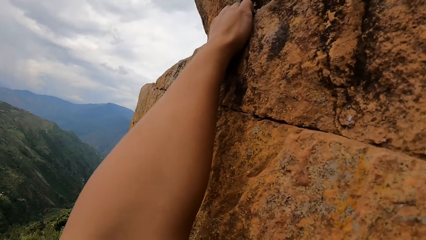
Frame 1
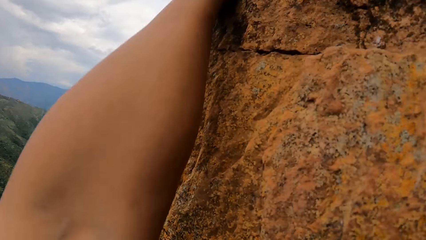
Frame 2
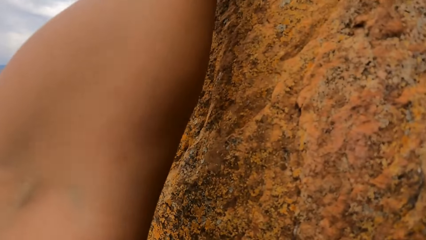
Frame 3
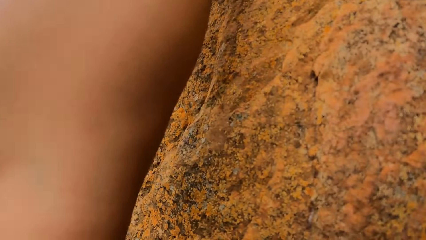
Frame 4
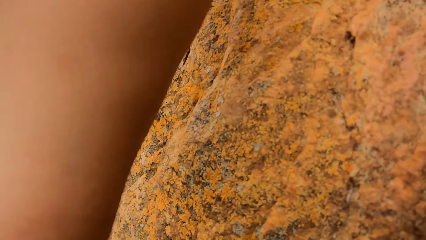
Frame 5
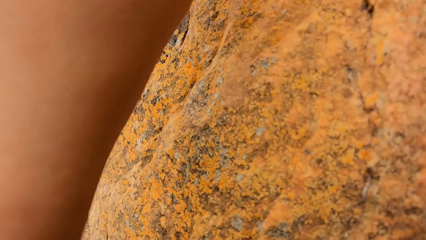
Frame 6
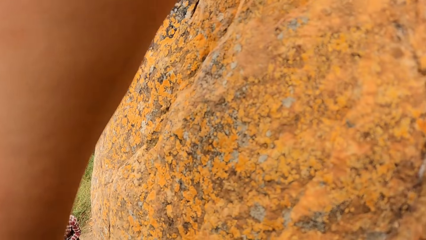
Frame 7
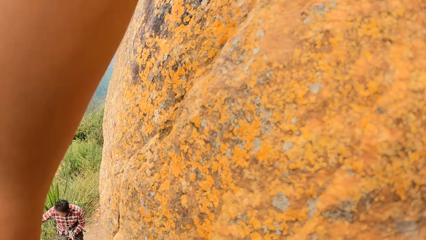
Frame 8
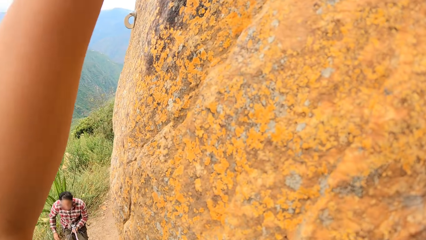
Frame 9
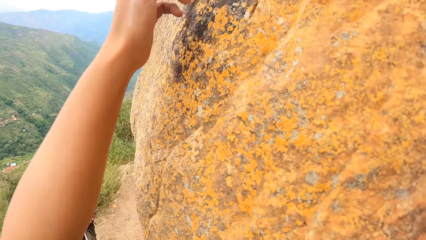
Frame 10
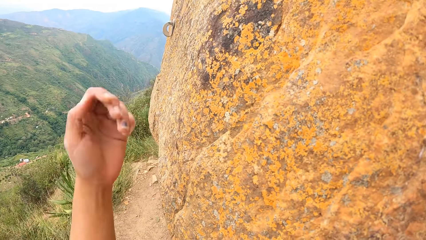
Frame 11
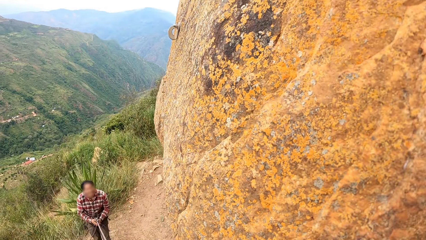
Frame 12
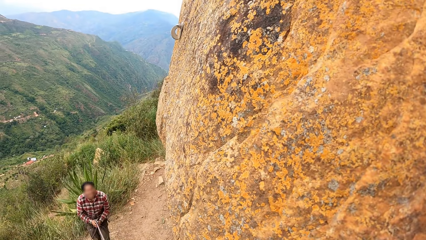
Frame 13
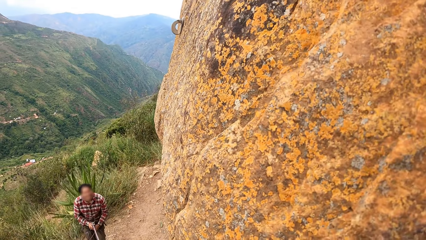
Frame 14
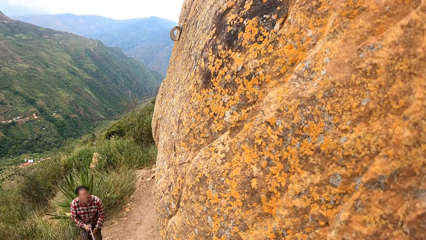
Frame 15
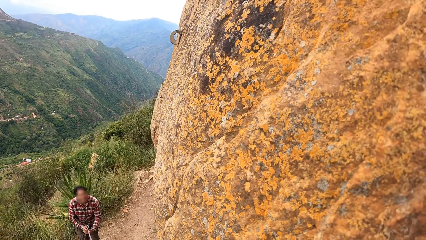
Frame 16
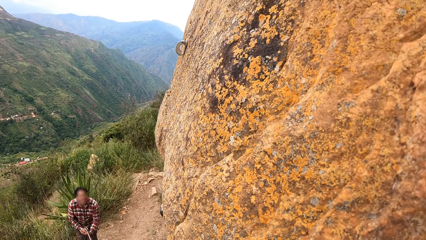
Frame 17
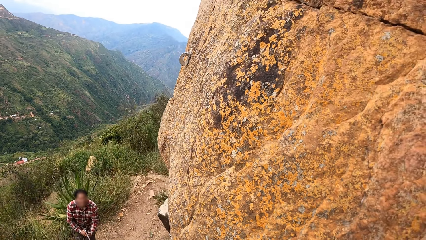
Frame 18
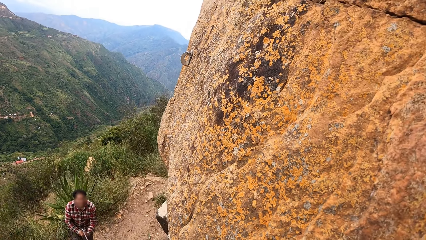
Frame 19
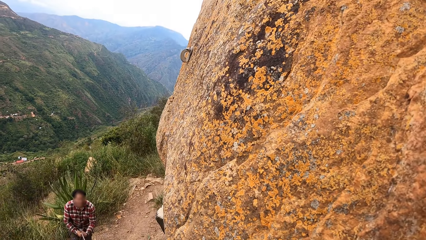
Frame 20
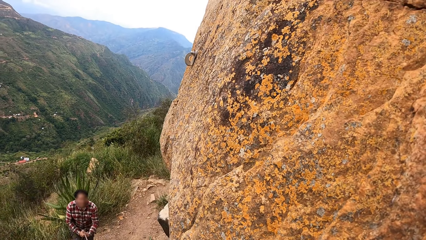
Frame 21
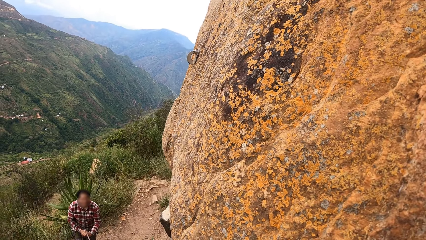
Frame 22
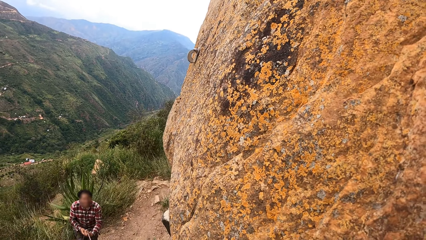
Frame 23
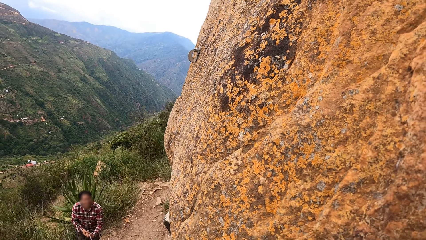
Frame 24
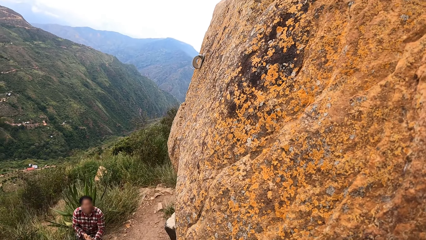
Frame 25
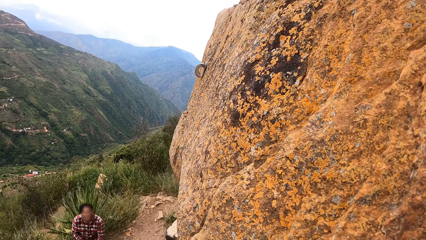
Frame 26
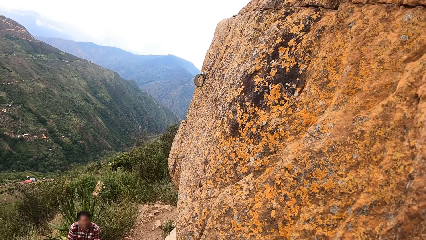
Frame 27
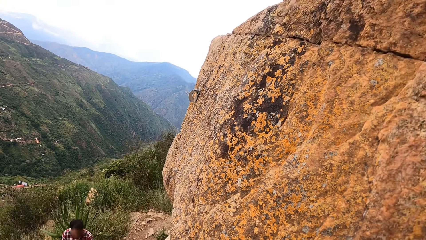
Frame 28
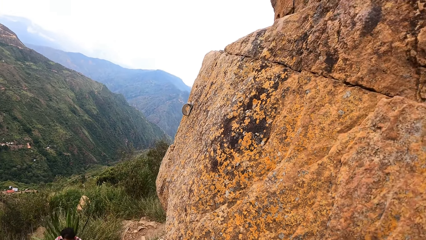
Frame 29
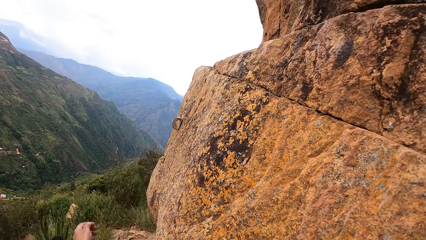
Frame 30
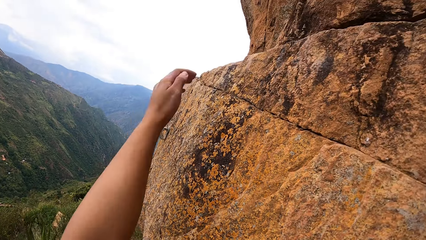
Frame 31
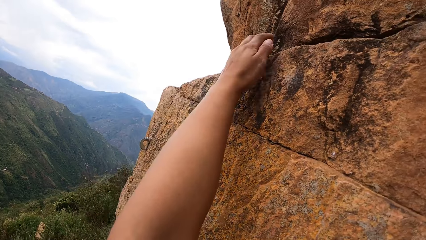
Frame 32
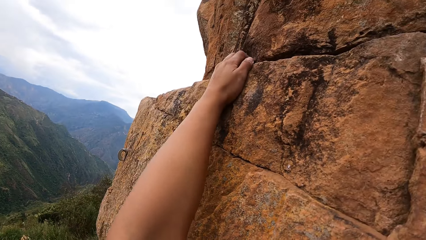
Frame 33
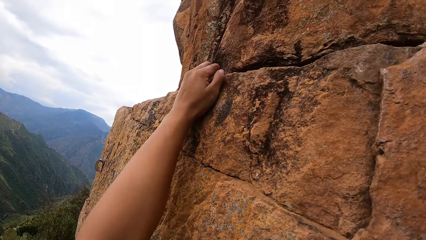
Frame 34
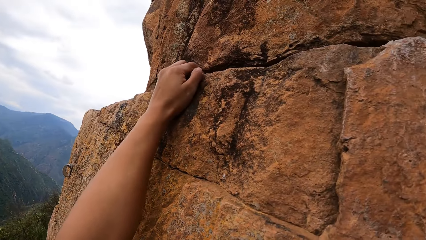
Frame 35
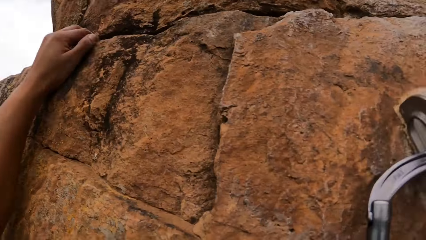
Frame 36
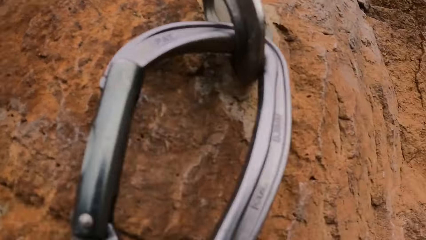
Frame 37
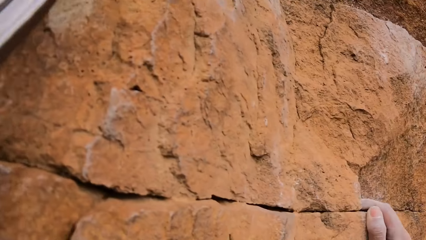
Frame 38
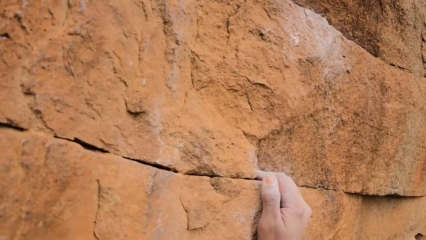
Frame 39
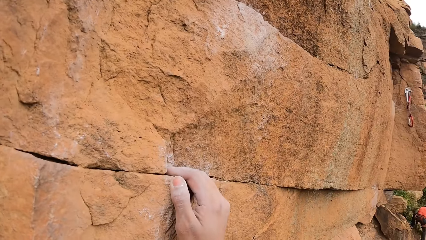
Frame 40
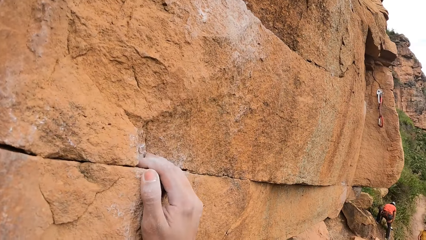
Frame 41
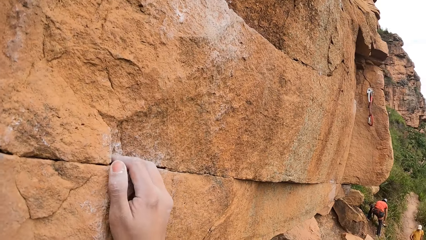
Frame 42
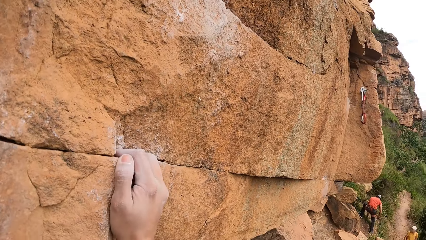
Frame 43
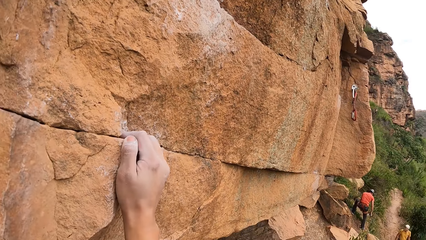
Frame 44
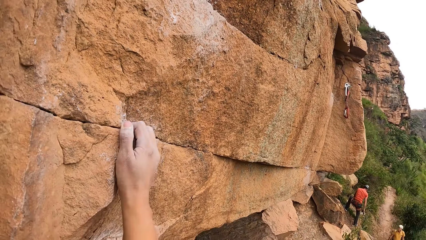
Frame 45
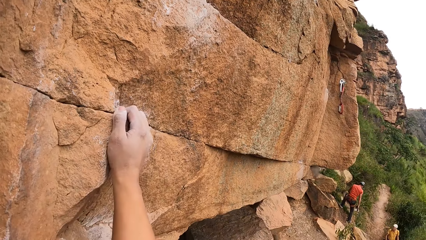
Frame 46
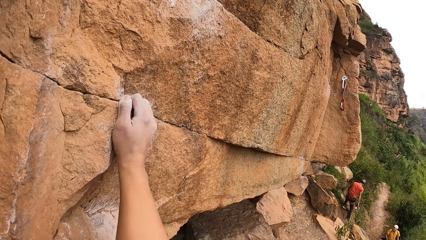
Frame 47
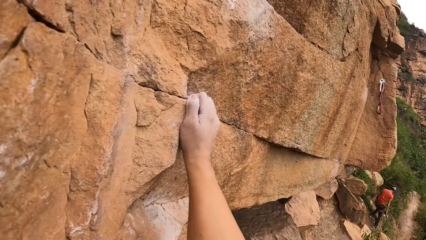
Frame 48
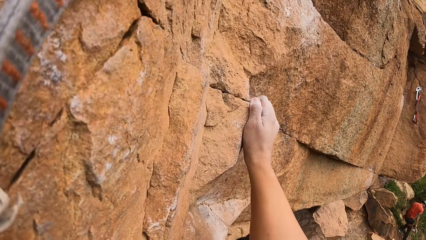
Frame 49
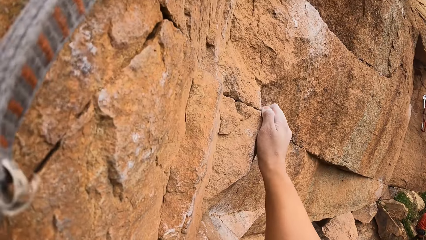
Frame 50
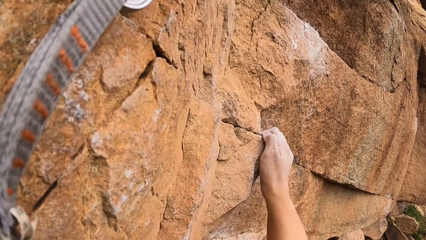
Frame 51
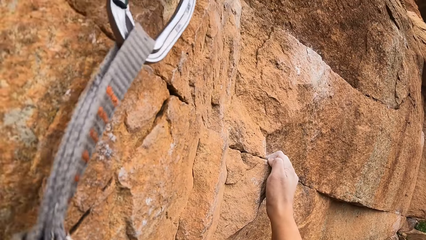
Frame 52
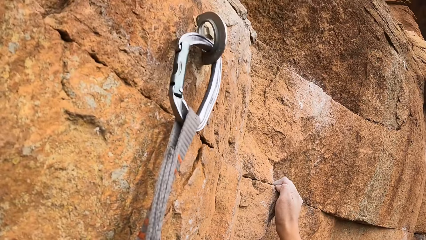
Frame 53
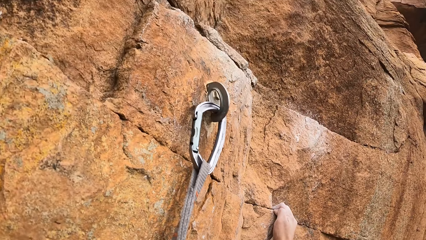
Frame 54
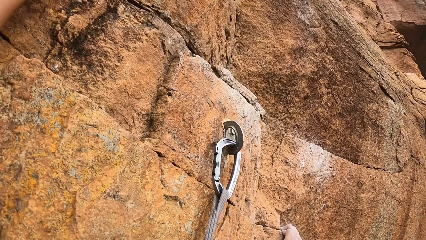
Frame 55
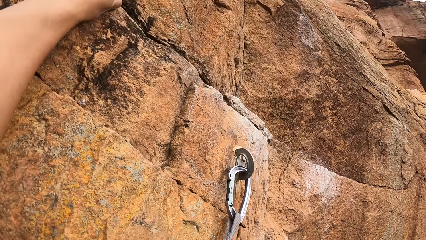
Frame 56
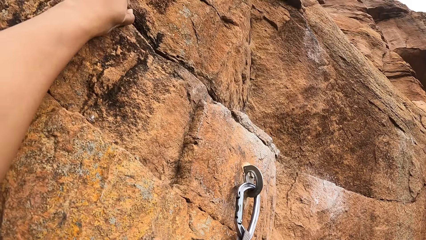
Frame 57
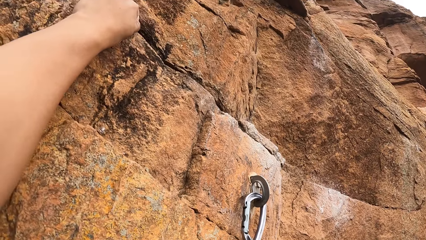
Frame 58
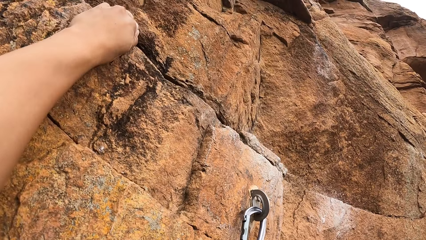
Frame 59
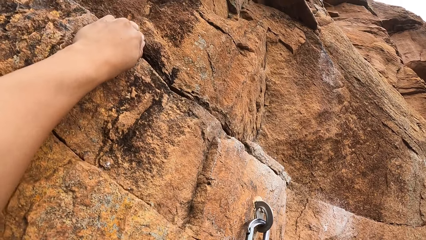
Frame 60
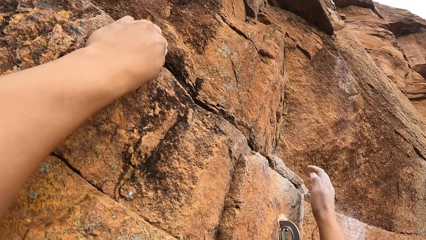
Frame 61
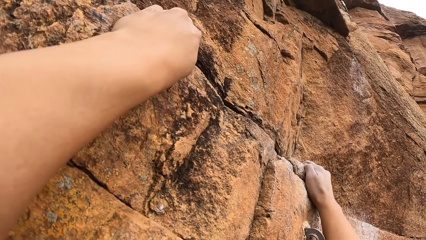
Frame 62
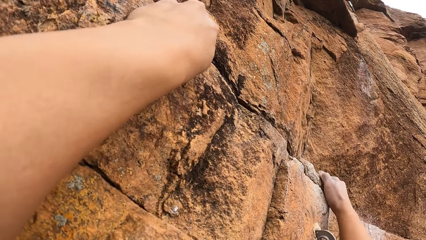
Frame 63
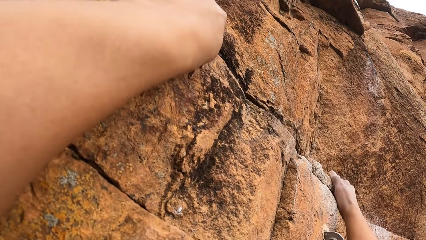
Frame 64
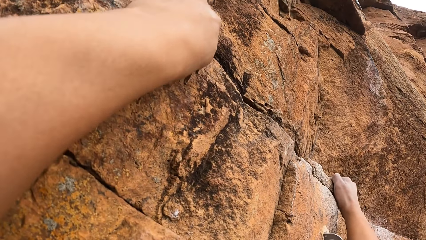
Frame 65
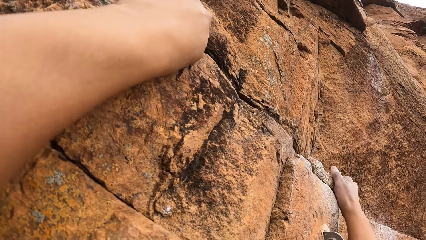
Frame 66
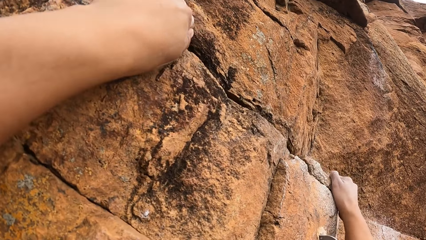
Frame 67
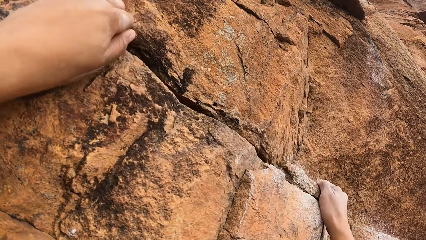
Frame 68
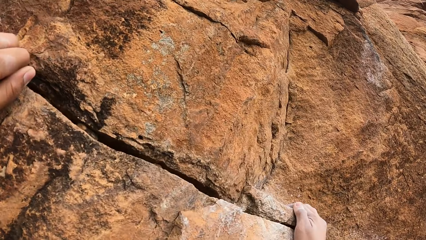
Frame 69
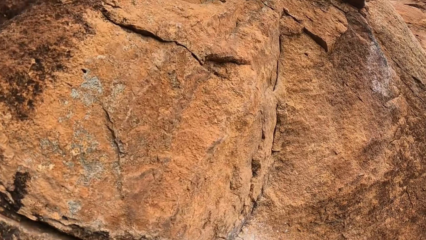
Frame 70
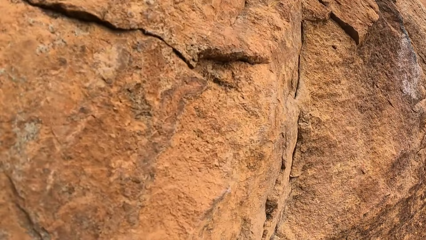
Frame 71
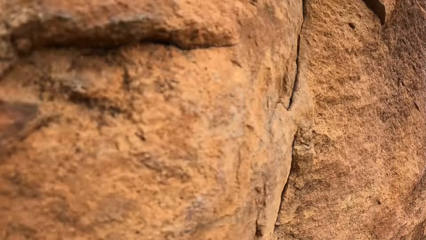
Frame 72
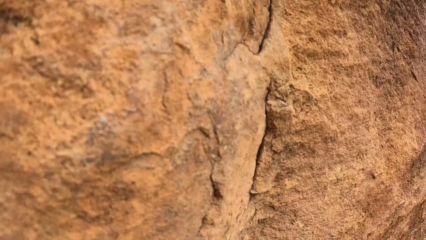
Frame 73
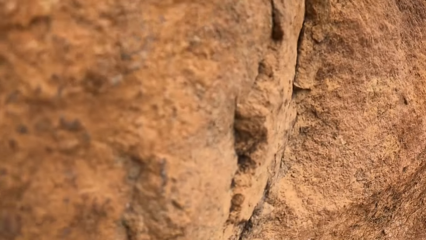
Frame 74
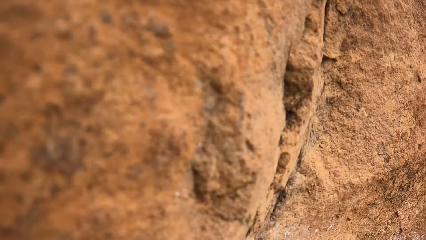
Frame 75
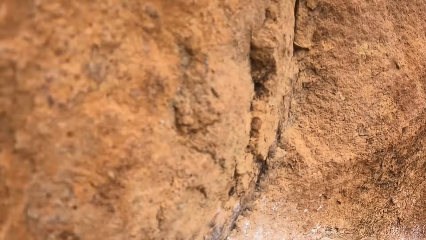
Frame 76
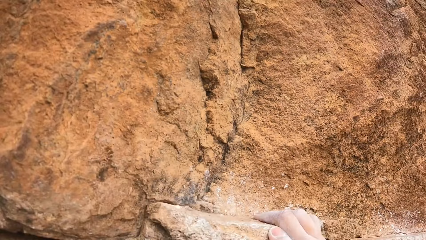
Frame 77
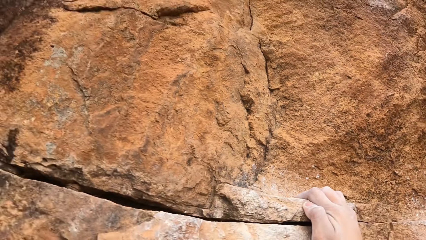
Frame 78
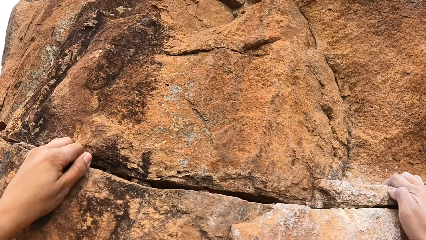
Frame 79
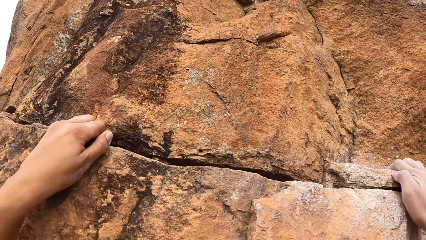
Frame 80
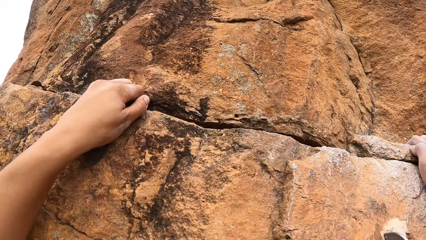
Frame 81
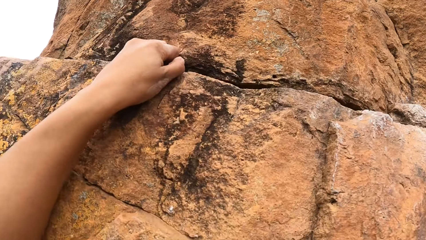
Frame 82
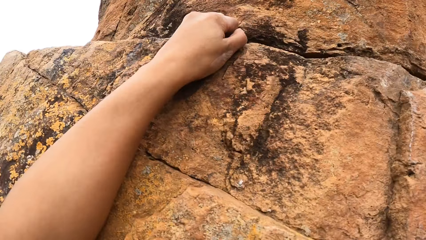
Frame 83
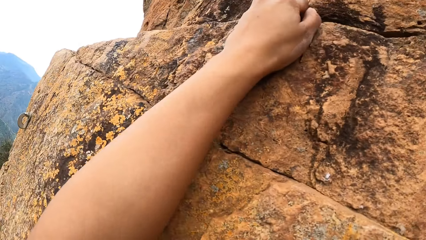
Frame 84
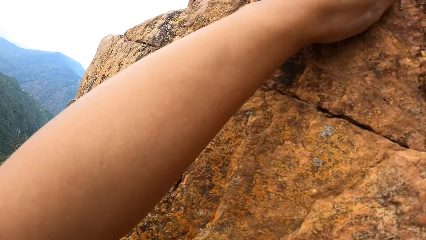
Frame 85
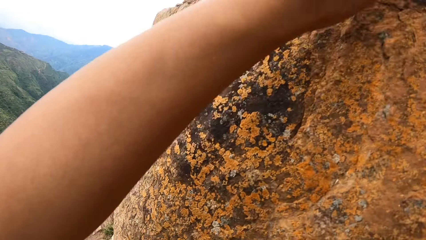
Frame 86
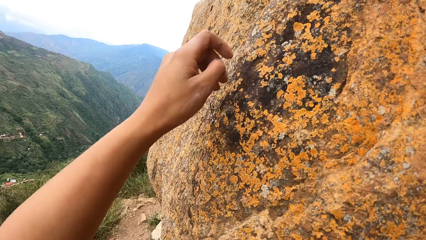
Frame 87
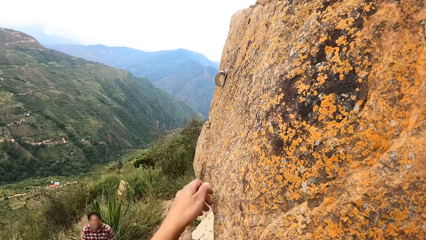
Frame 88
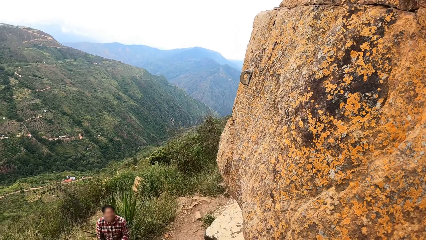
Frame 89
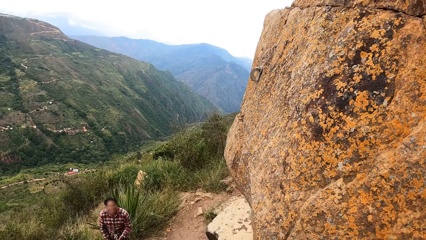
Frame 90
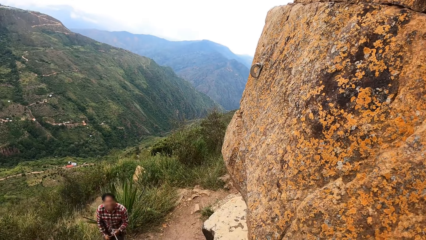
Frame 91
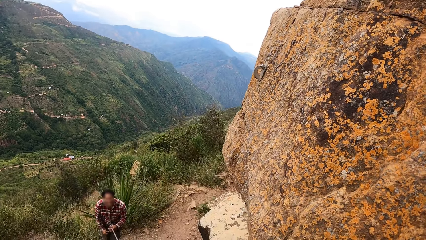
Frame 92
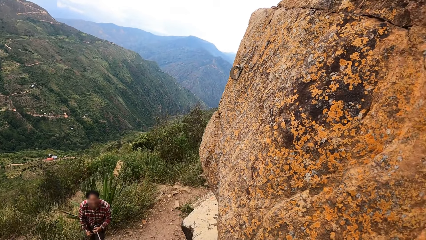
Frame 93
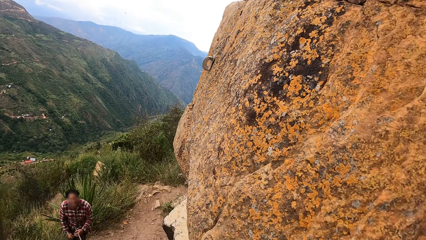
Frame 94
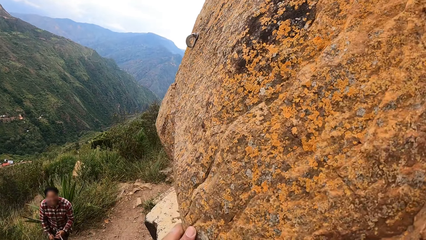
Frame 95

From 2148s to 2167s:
The camera wearer talks to a man. They hold the rock with both hands.
